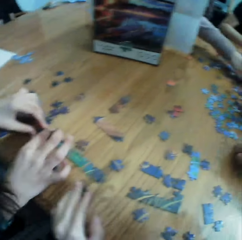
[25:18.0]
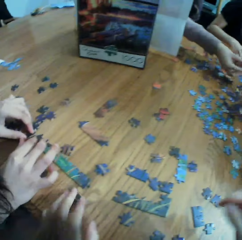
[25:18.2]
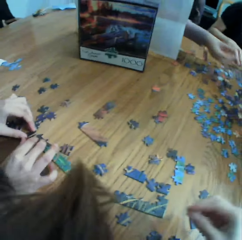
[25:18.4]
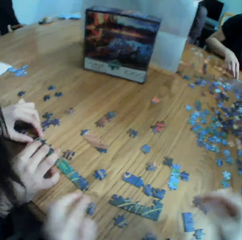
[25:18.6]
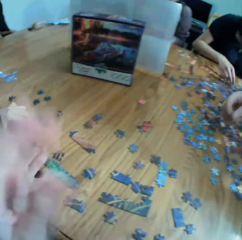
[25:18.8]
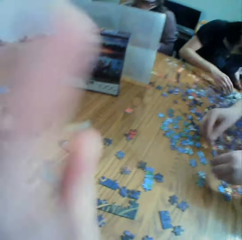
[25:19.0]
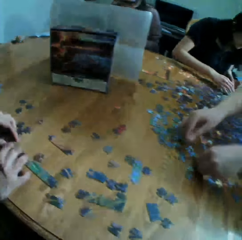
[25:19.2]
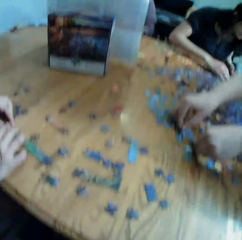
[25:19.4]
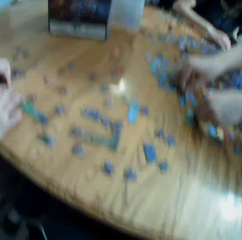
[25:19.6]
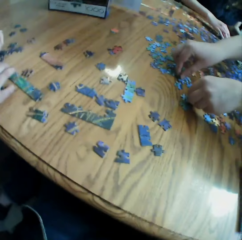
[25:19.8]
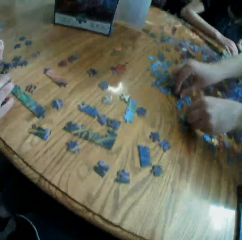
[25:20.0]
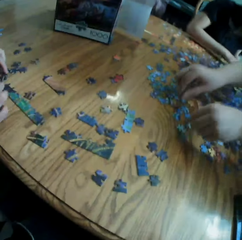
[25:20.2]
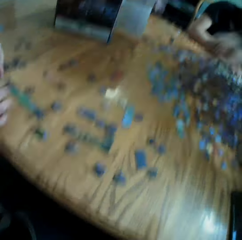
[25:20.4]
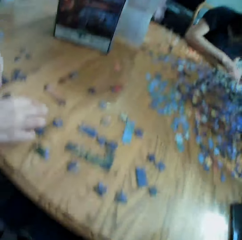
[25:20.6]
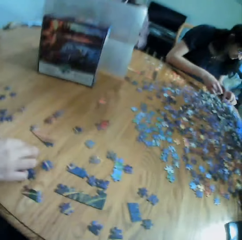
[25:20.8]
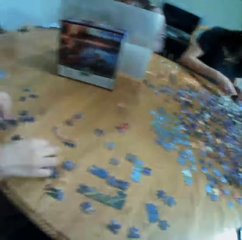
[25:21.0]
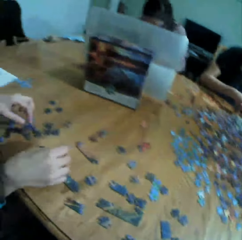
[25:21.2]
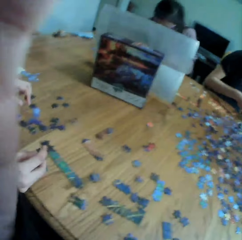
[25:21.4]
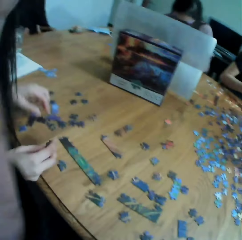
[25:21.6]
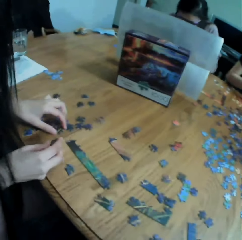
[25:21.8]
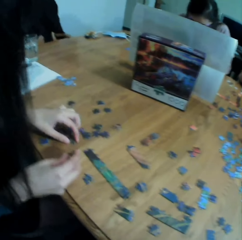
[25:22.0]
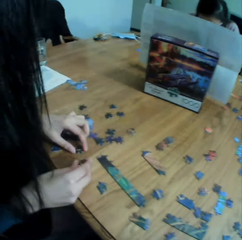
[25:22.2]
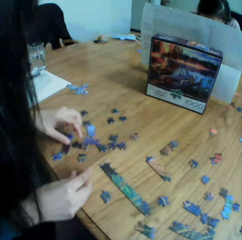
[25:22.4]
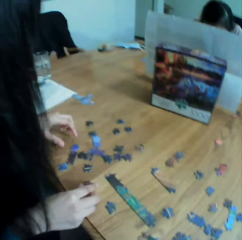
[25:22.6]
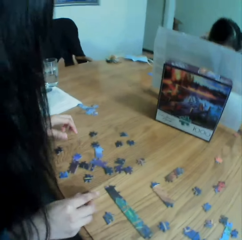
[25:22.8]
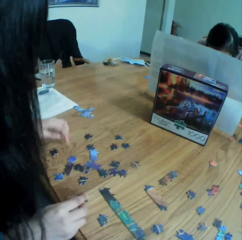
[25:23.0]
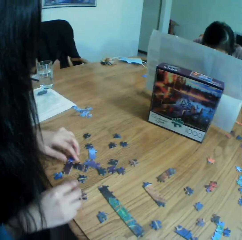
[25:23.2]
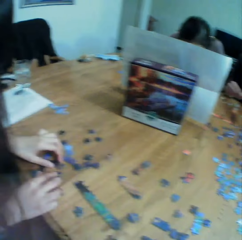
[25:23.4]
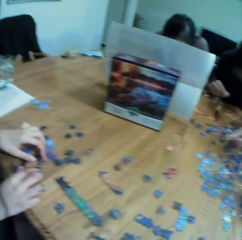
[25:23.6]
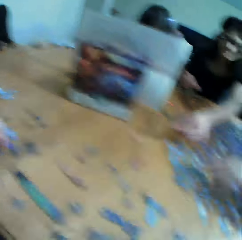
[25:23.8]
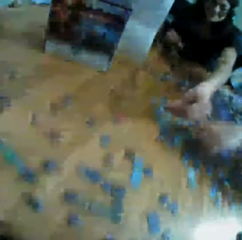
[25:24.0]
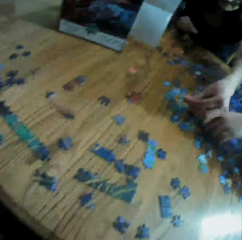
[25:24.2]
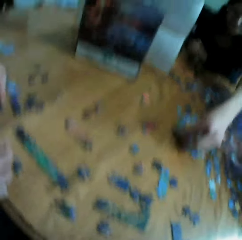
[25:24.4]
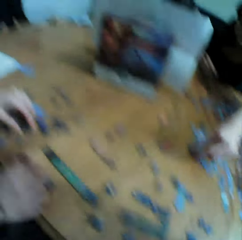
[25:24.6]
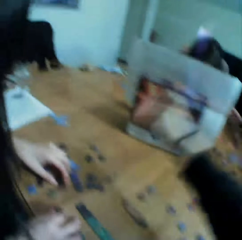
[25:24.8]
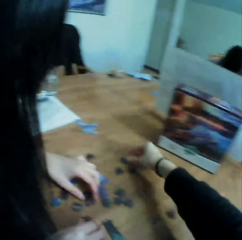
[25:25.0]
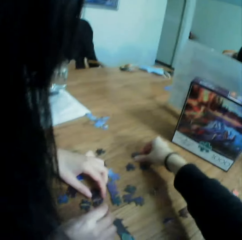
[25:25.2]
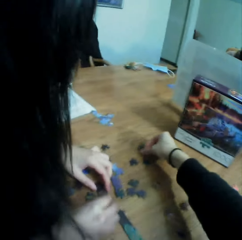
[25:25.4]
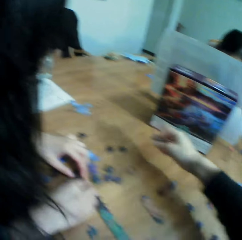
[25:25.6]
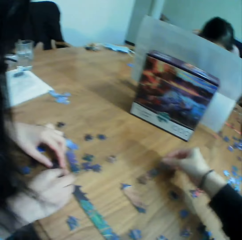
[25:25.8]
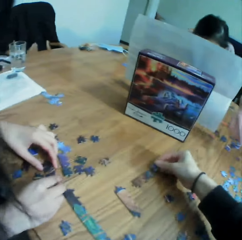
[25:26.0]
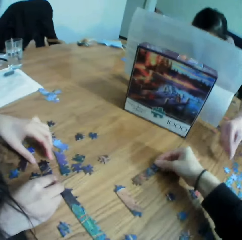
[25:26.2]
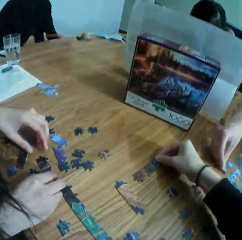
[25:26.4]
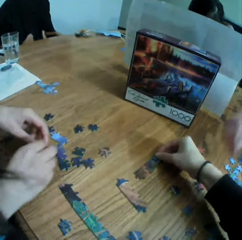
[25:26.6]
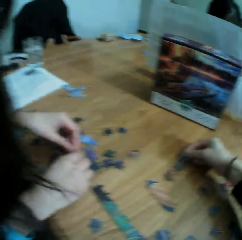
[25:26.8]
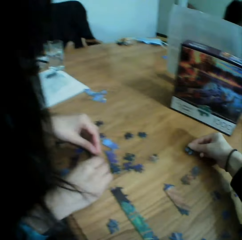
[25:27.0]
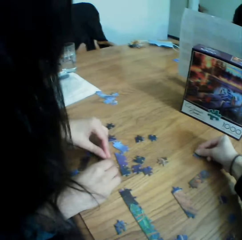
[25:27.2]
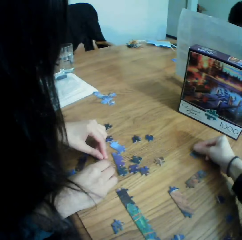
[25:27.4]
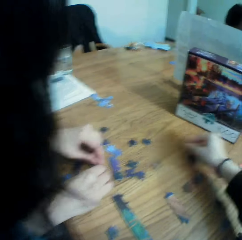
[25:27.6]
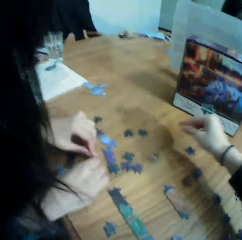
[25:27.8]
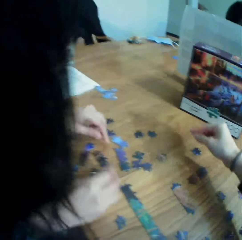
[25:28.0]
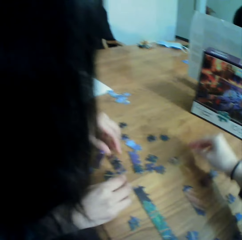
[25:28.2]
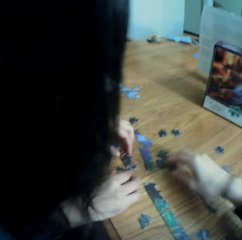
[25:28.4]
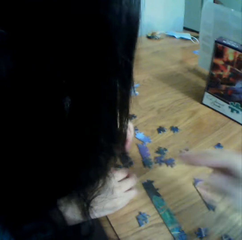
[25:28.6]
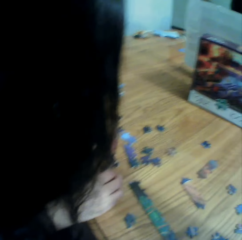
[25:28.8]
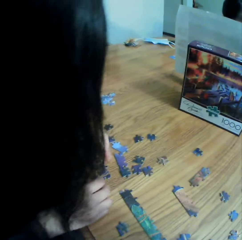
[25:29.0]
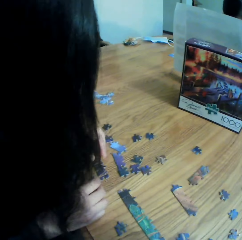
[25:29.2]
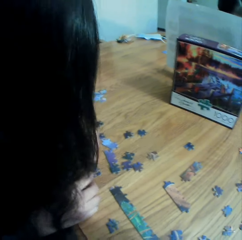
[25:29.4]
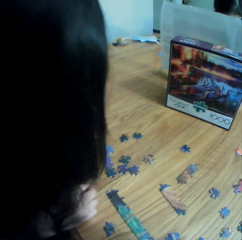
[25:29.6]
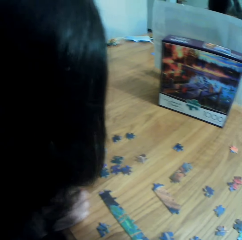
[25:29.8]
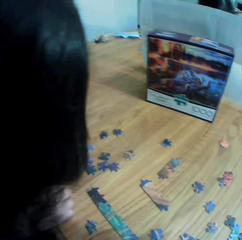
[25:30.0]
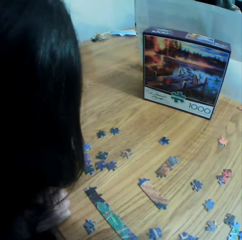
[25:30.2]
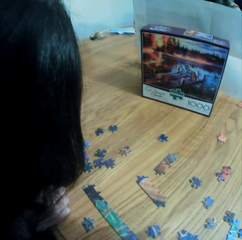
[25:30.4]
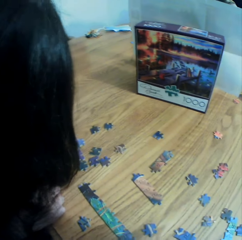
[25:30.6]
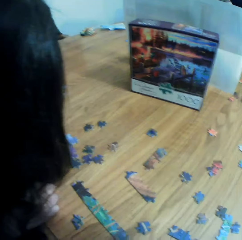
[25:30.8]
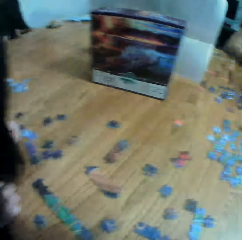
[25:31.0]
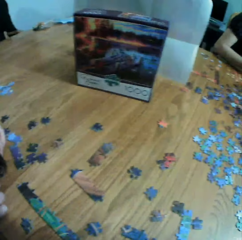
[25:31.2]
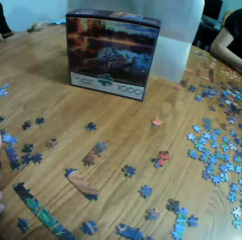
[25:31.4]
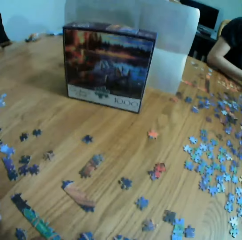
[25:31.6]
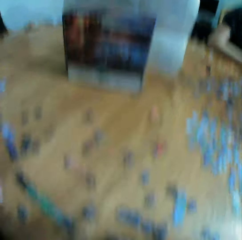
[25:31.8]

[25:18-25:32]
The camera wearer moves the hands. They look at the table. They adjust the camera. They look at the table. They take a puzzle. They put the puzzle on the table. They play the jigsaw puzzle with a lady. They move the puzzle on the table. They look at the table. They adjust the camera.

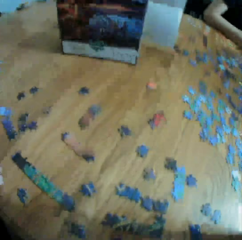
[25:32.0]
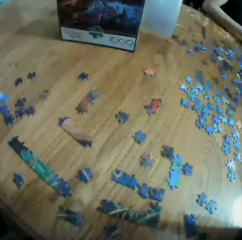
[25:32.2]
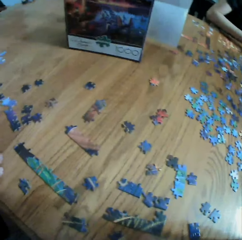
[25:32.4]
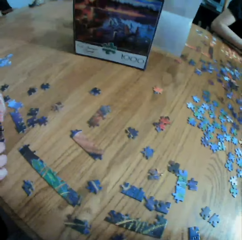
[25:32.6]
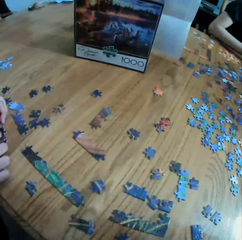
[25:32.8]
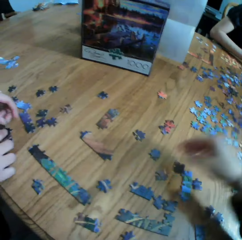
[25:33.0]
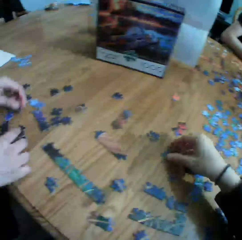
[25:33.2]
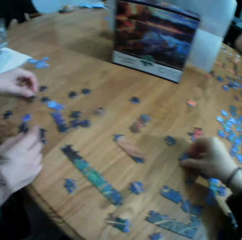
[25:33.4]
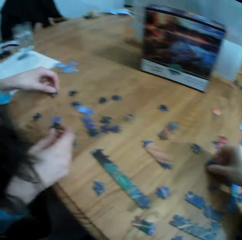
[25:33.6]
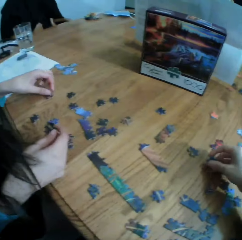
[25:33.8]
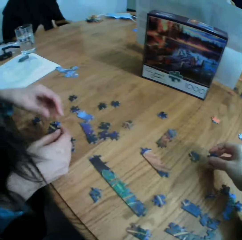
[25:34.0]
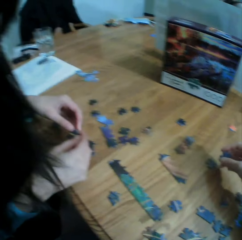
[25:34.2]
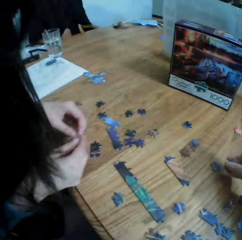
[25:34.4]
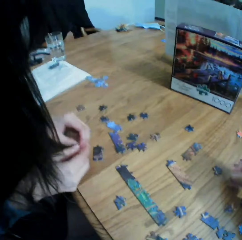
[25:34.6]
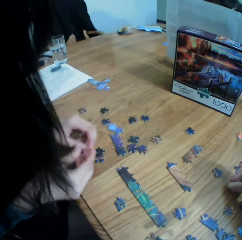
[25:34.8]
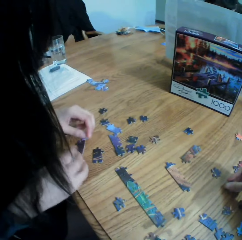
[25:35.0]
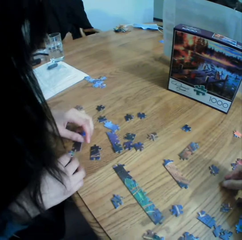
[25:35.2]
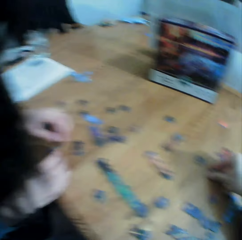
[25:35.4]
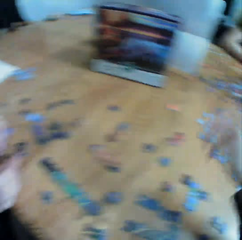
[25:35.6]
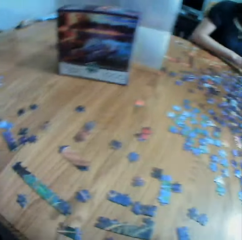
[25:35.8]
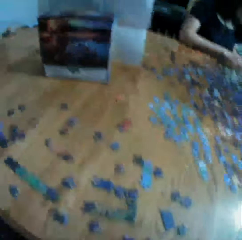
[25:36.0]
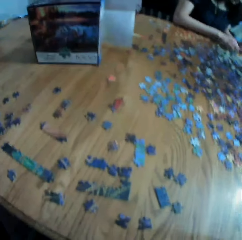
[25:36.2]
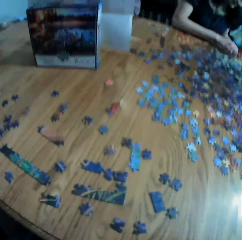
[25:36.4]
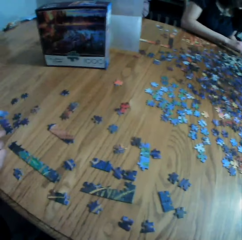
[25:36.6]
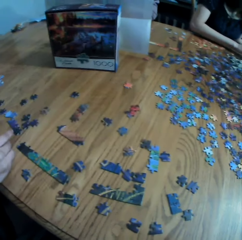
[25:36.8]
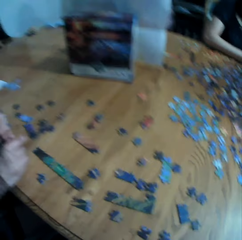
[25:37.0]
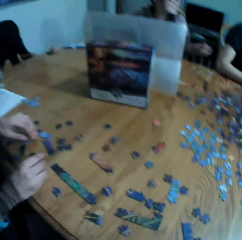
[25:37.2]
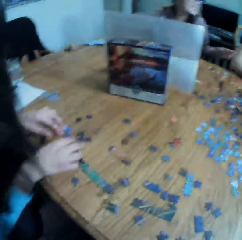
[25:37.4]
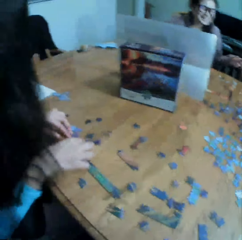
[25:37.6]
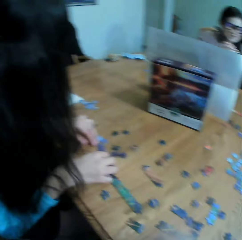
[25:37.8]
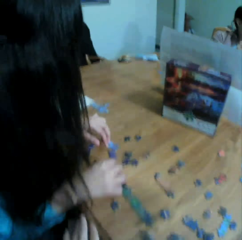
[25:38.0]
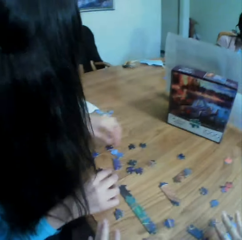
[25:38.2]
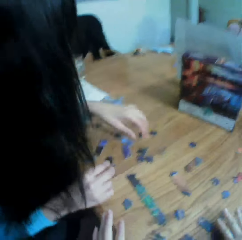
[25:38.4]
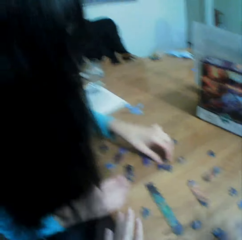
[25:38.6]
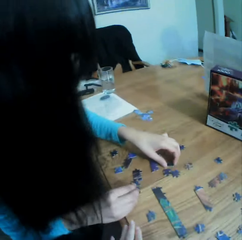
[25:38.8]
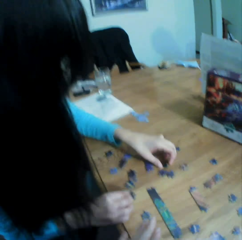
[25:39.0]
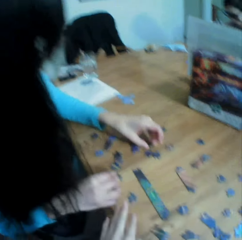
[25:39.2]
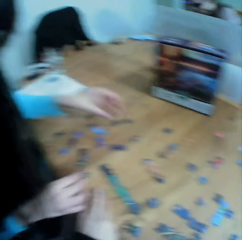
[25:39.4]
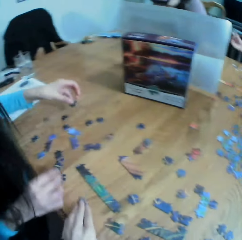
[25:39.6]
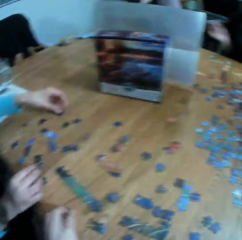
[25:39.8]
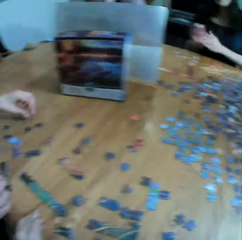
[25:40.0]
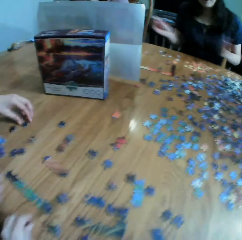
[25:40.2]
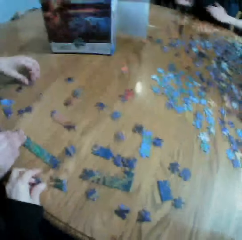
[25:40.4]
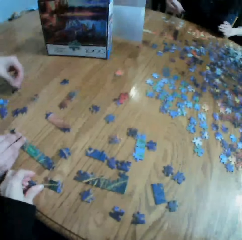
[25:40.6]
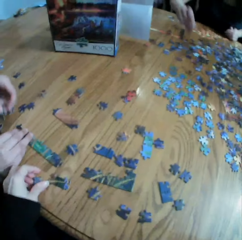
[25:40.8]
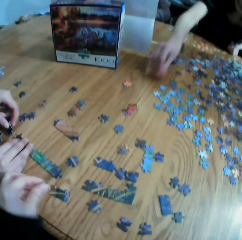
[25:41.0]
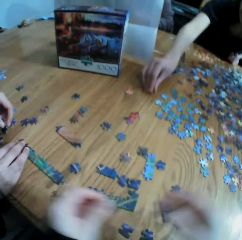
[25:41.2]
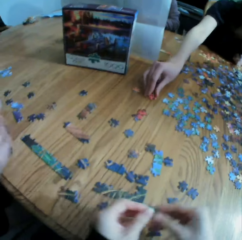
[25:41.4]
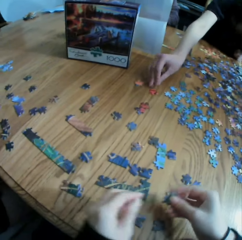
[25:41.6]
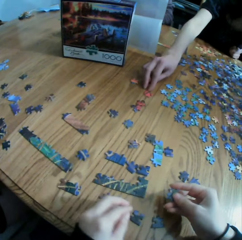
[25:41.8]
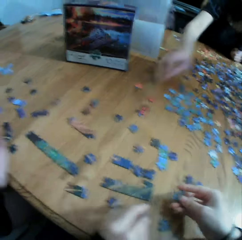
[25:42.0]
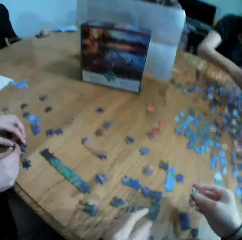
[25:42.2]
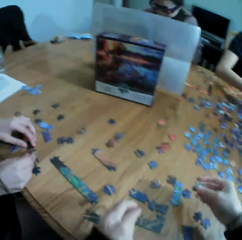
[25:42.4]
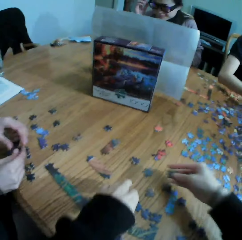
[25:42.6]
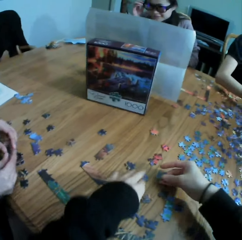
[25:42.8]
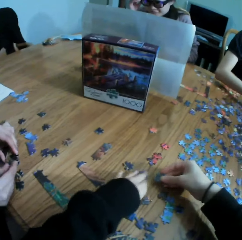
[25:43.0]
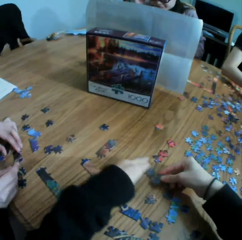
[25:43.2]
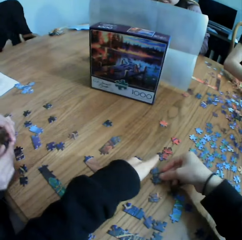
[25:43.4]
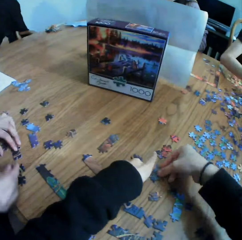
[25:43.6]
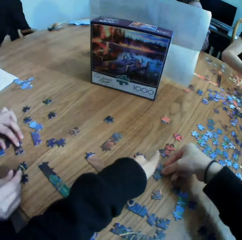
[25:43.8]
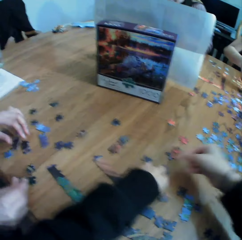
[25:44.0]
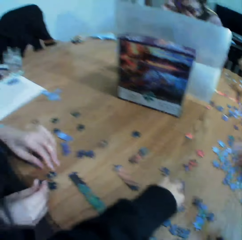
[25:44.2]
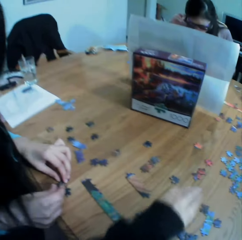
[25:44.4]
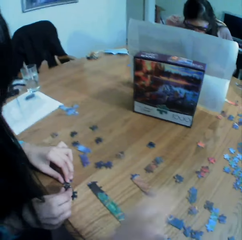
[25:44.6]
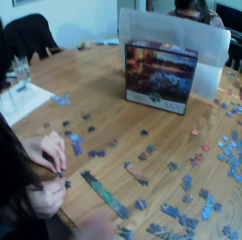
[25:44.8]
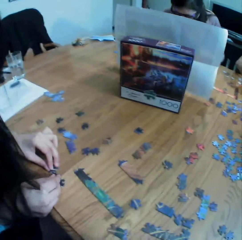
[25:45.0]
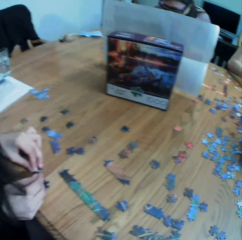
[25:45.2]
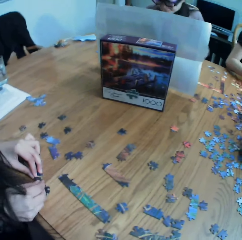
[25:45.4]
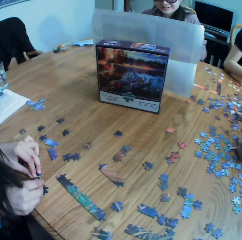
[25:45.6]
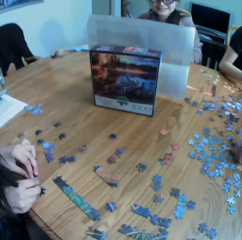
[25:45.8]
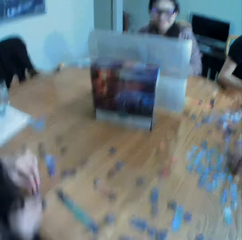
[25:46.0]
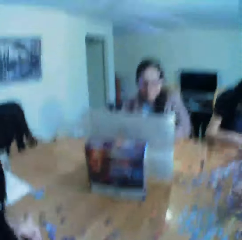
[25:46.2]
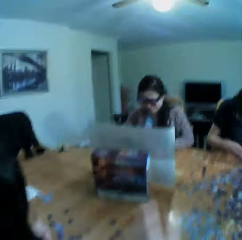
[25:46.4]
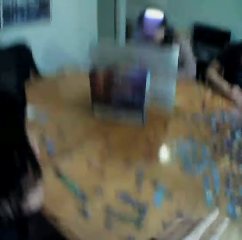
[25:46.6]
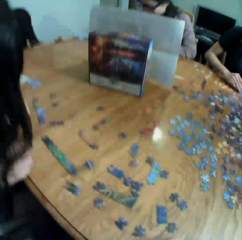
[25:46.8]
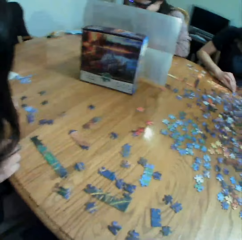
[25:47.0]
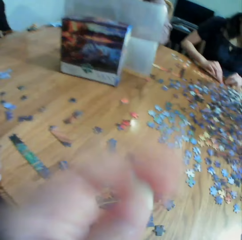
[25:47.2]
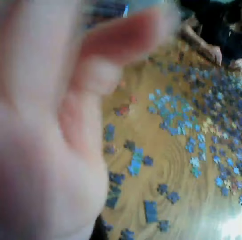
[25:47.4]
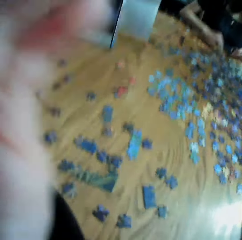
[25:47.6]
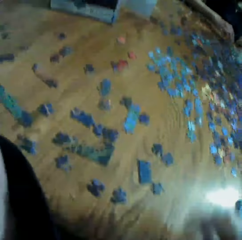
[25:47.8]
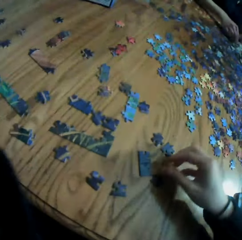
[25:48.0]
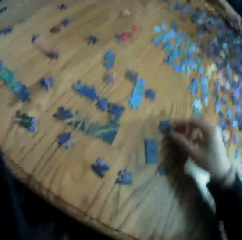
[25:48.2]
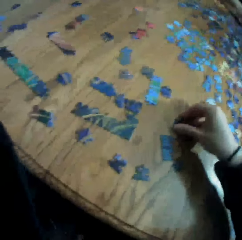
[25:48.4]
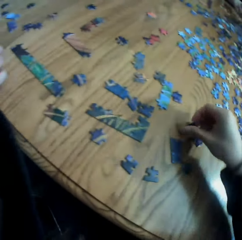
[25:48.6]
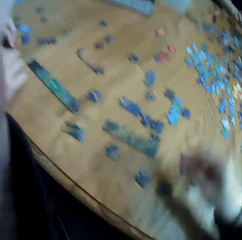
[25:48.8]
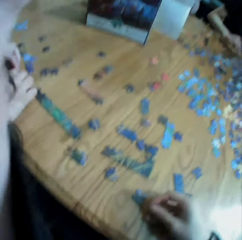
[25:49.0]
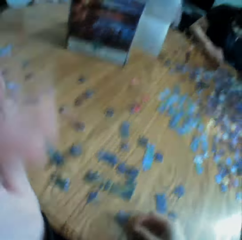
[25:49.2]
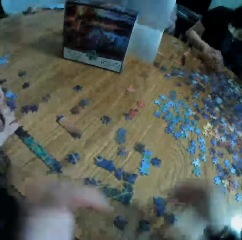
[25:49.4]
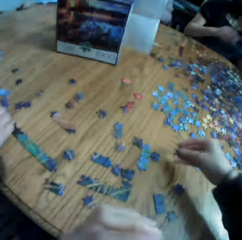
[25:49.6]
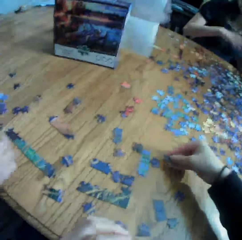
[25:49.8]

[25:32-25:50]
The camera wearer takes a puzzle. A woman talks to the camera wearer. The camera wearer plays the jigsaw puzzle with the woman. They laugh at the woman. They talk to the colleagues. They touch the table. They pick up a puzzle. They put the puzzle on the right hand. They join the puzzles. They play the jigsaw puzzle with the woman. They move the hands. The woman talks to the colleagues. The camera wearer talks to the colleagues. They adjust the camera. They play the jigsaw puzzle with the woman. They pick up a puzzle. They laugh with the colleagues.
